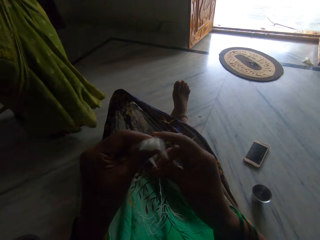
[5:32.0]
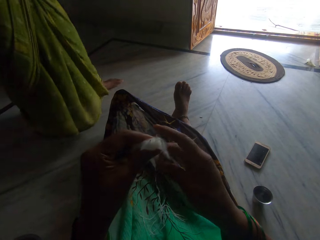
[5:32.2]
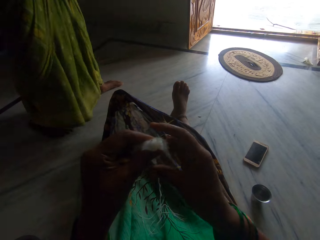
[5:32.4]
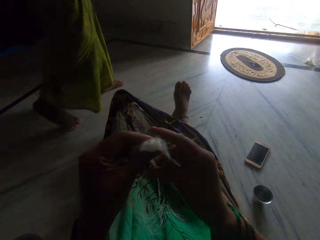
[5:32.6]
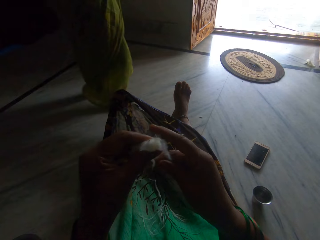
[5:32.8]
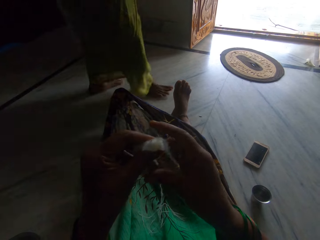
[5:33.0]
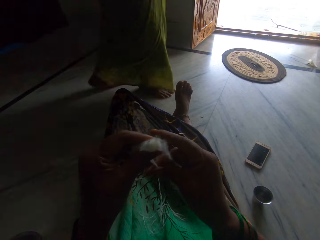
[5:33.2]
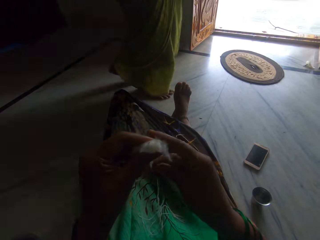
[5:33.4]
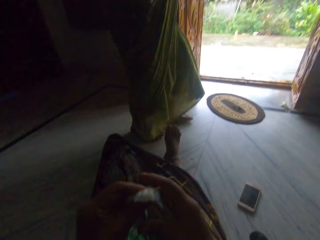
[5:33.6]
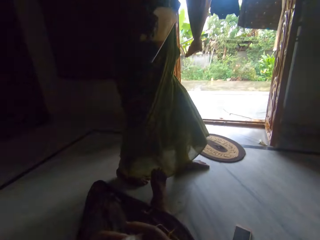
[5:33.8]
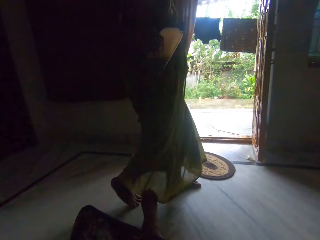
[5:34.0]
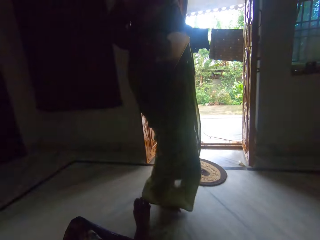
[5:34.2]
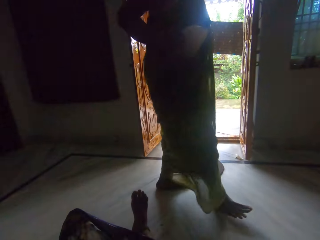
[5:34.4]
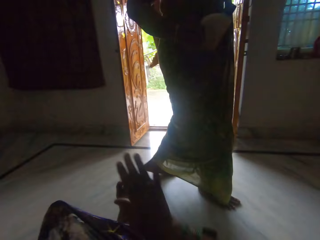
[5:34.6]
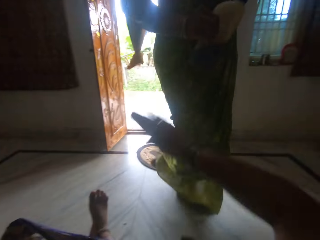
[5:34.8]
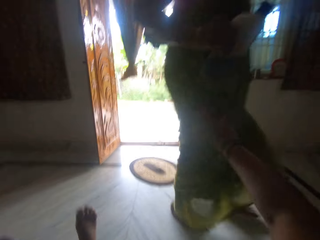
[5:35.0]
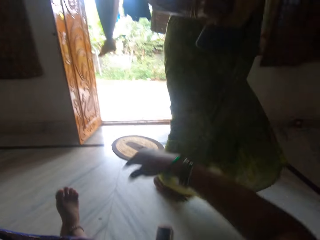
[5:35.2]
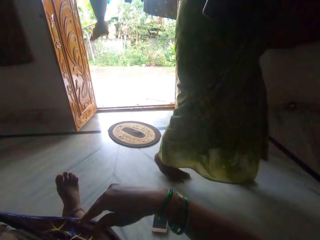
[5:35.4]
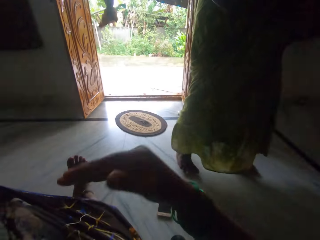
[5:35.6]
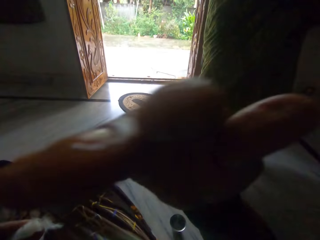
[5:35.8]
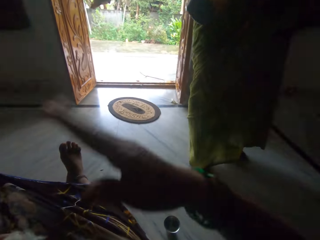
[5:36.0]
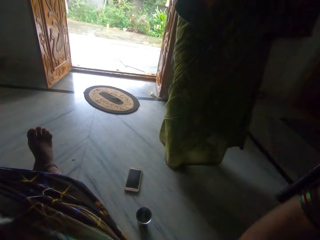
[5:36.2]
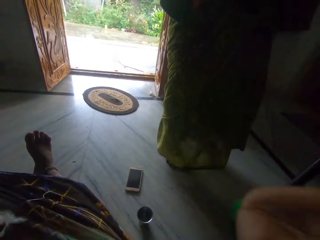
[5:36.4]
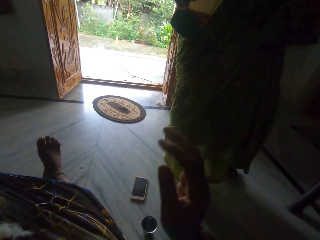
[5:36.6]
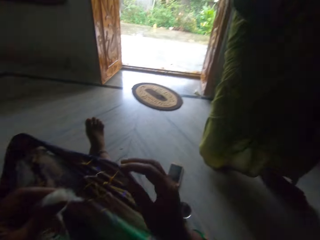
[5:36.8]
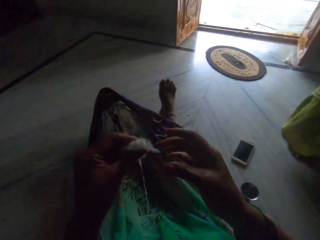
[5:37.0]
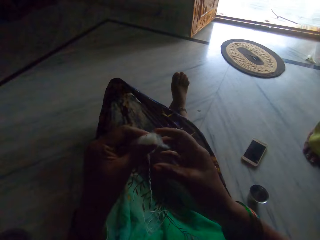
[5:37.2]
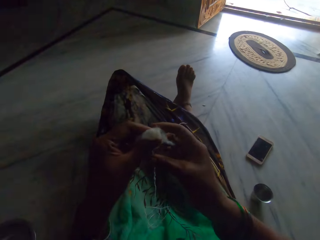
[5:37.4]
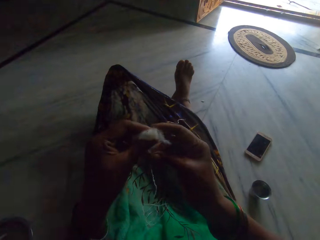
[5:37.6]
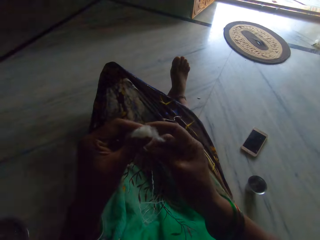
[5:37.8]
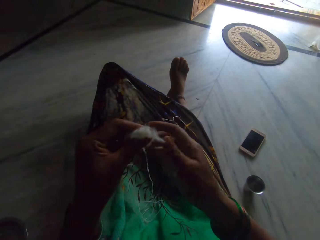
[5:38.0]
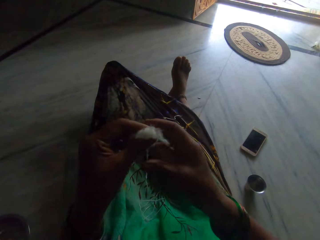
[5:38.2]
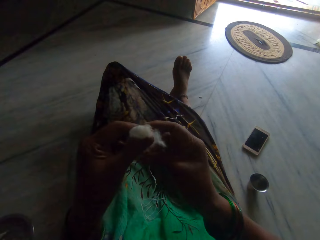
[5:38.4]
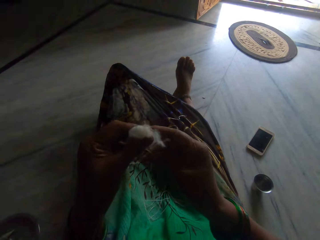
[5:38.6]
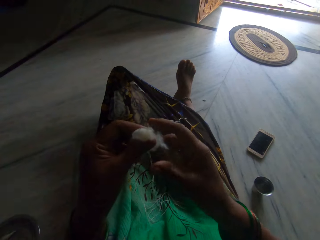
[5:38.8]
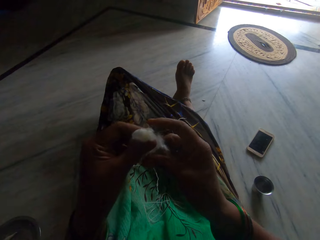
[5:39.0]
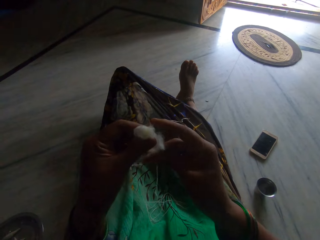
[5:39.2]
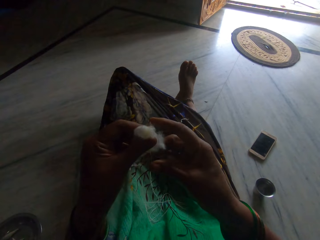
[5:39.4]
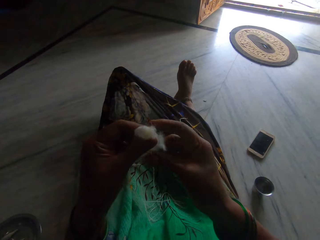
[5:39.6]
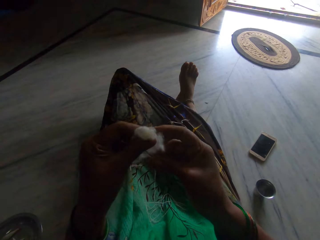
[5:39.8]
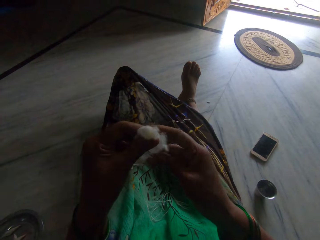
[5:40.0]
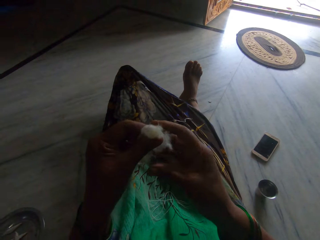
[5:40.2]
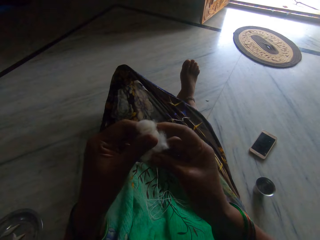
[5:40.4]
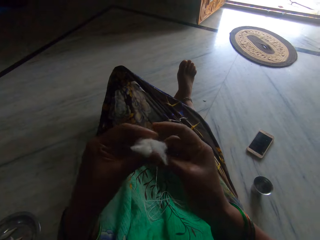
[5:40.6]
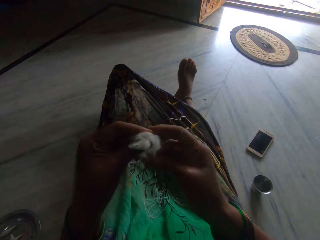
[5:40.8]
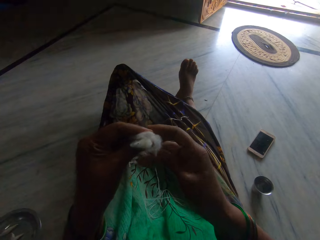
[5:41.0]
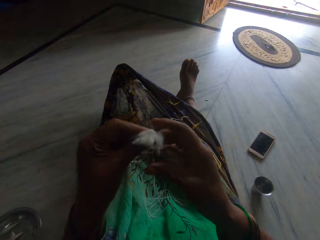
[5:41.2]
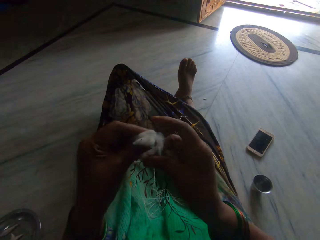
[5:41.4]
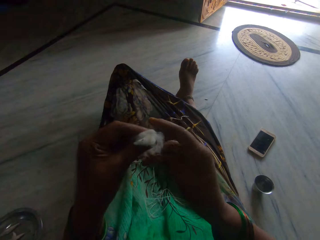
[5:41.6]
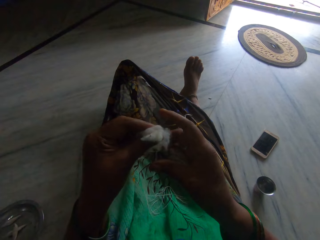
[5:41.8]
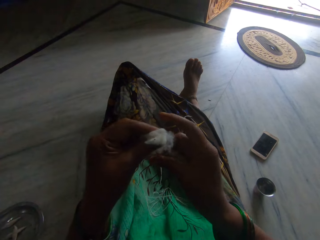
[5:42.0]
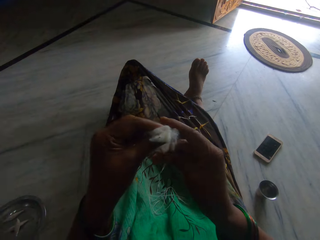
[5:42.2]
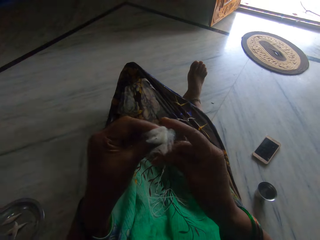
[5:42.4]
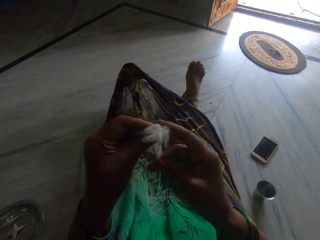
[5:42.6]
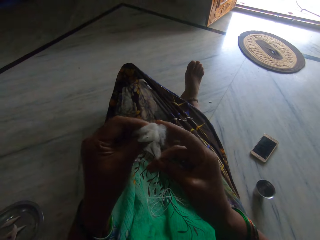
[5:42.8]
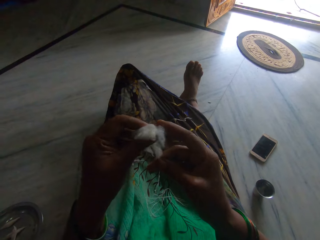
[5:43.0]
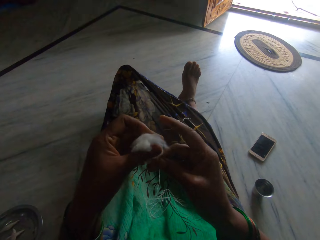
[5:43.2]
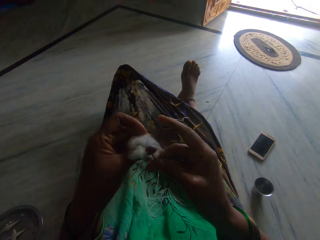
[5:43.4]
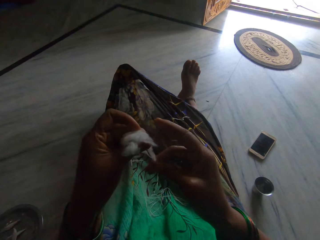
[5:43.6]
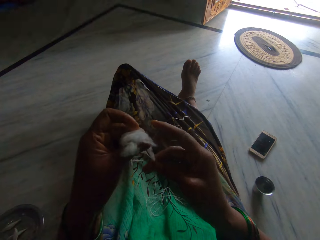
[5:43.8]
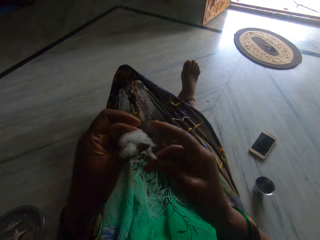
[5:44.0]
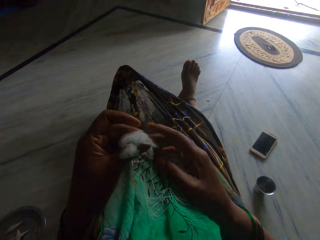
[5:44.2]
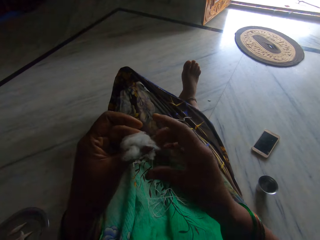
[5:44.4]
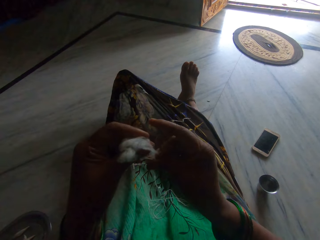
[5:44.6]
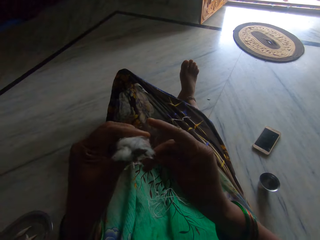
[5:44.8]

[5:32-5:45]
The camera wearer spins the cotton. A woman passes in front of the camera wearer. The camera wearer spanks the woman on the thighs. They do hand gestures to the woman. They spin the cotton ball.

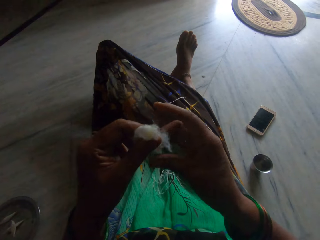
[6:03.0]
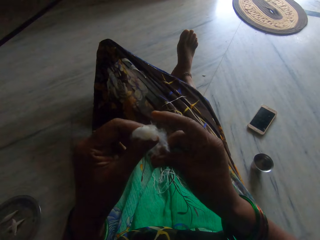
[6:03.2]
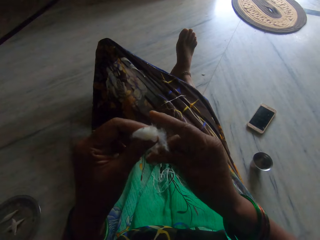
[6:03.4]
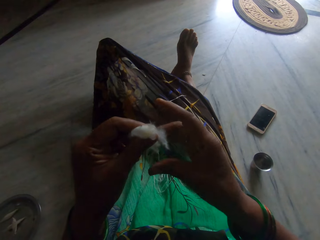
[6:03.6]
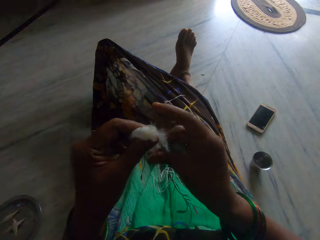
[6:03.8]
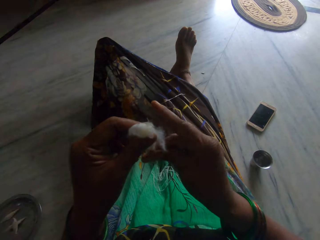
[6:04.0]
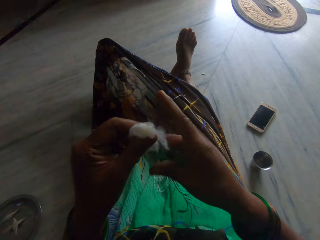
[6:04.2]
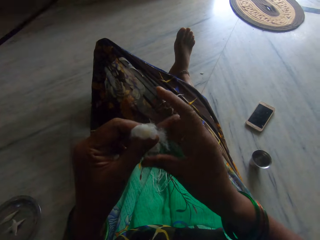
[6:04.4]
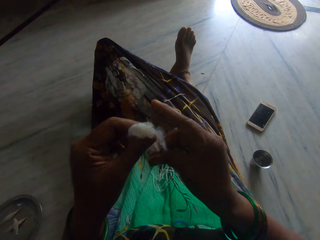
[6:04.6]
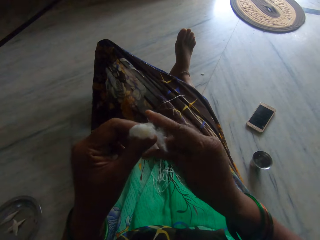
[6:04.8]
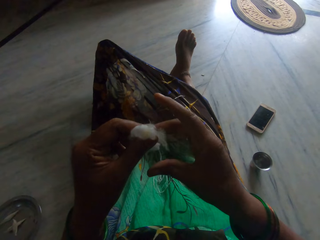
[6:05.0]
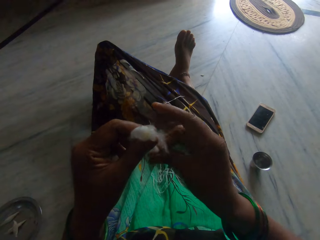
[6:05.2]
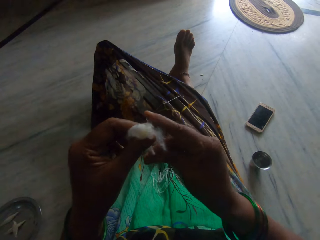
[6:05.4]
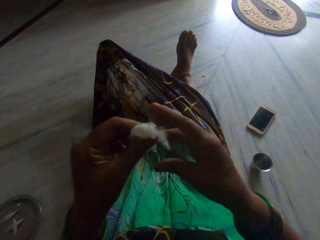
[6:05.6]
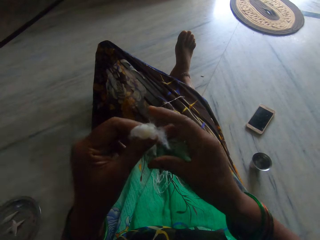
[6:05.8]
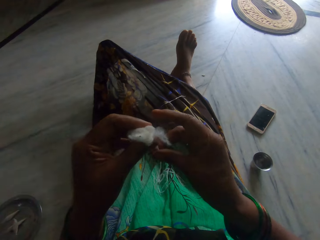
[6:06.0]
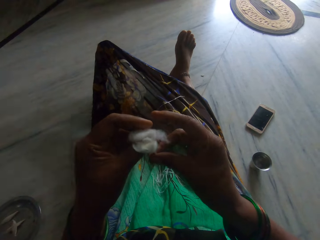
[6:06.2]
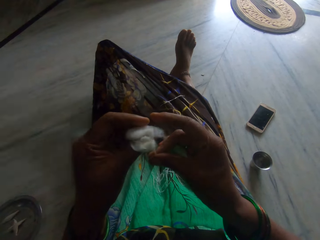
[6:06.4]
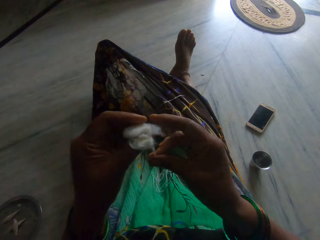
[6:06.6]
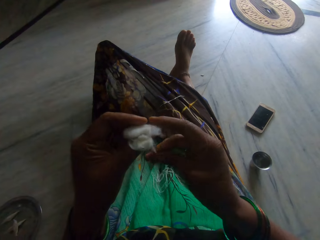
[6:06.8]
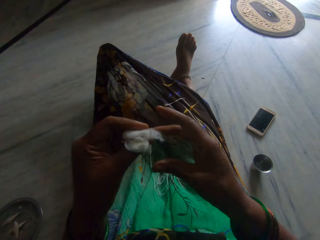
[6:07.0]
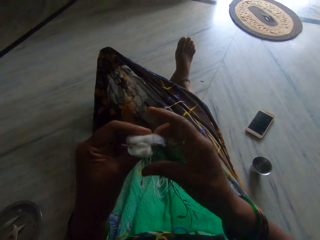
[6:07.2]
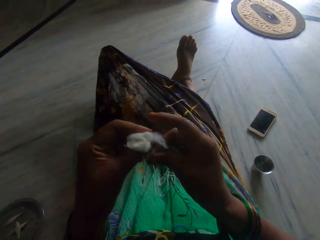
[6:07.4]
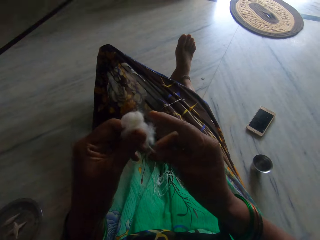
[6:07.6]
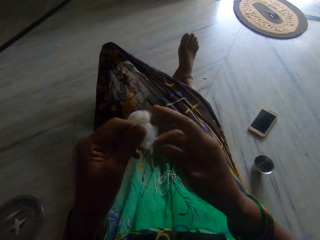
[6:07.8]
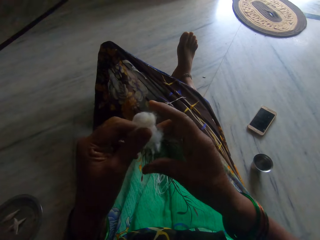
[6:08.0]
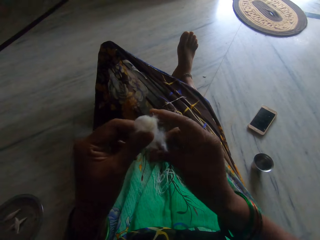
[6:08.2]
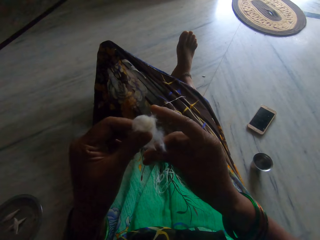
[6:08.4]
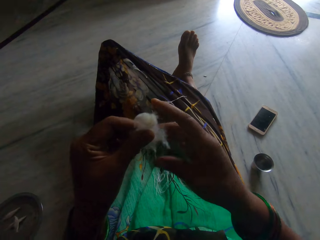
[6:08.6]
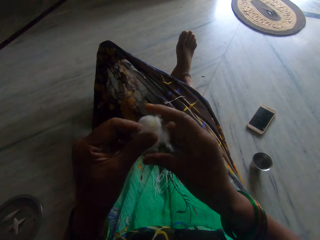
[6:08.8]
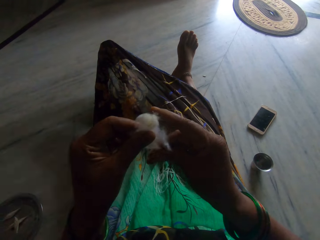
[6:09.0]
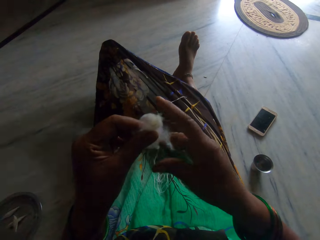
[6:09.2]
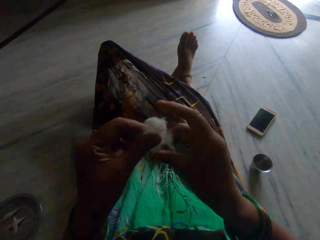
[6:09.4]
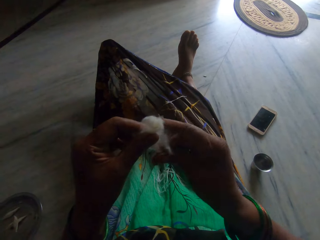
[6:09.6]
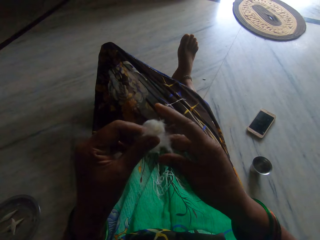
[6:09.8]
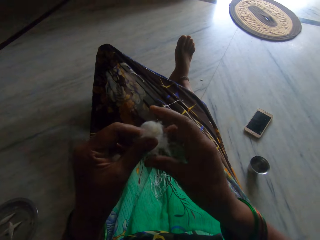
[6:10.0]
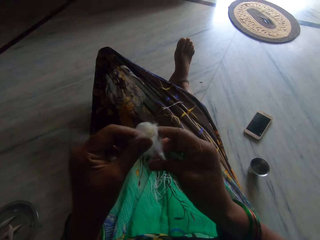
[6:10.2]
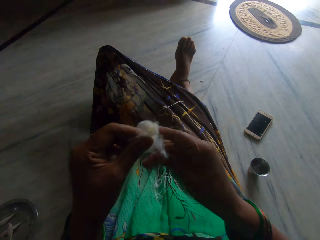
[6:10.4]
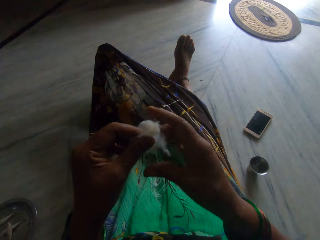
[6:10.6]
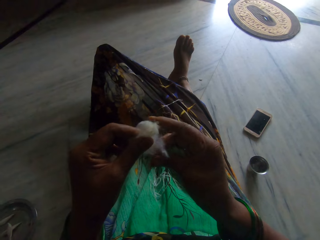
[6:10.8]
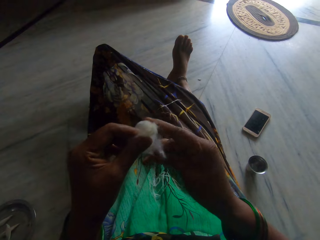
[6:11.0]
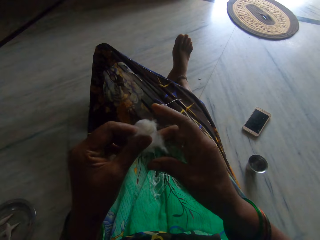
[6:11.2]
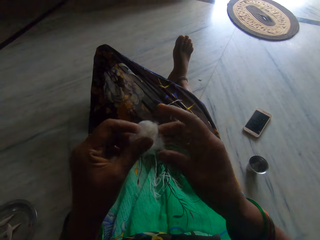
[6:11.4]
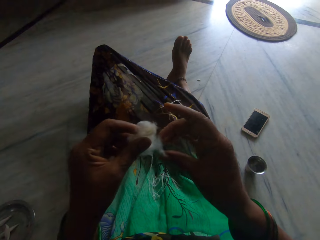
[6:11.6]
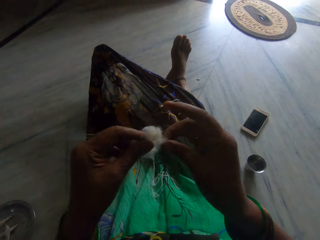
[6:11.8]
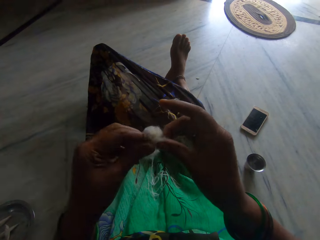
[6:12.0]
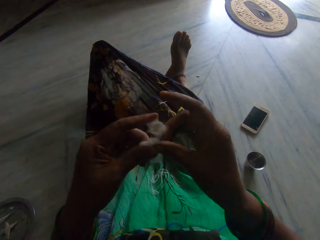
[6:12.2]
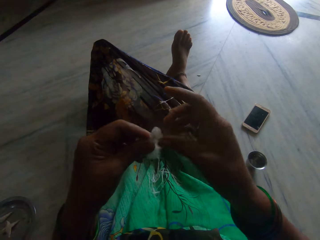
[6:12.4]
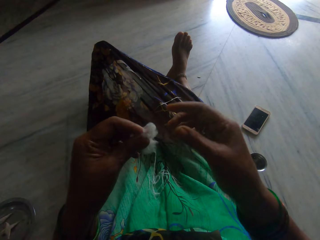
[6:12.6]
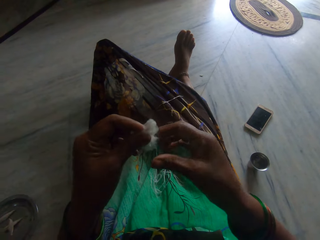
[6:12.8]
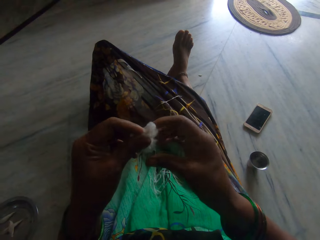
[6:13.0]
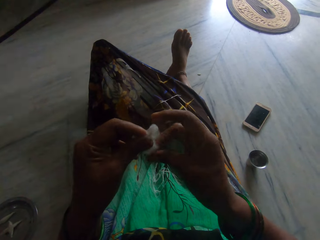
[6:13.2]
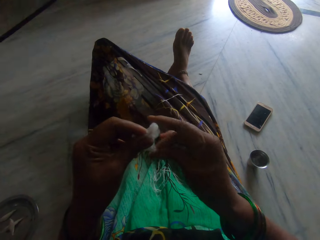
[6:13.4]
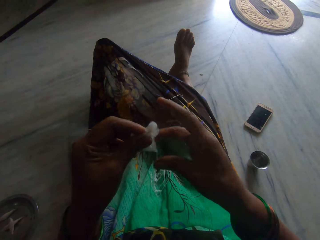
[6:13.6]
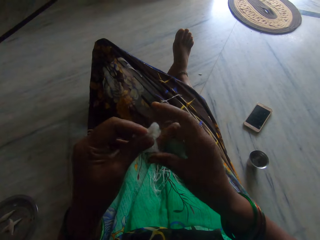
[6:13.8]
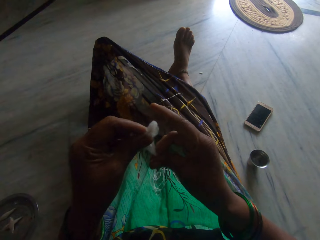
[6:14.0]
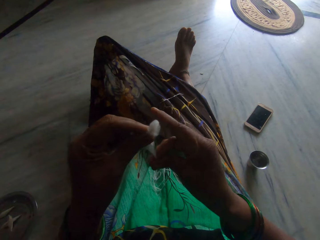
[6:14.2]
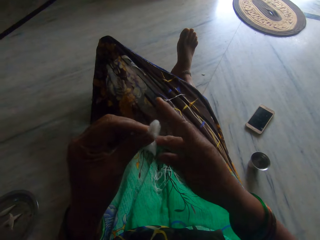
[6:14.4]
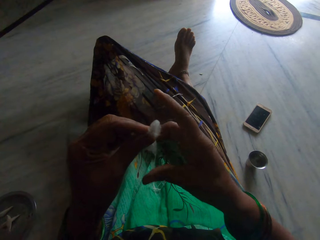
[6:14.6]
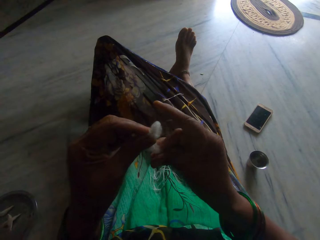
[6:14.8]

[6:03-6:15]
The camera wearer spins the cotton.
